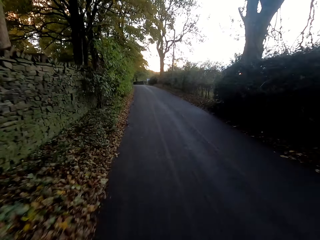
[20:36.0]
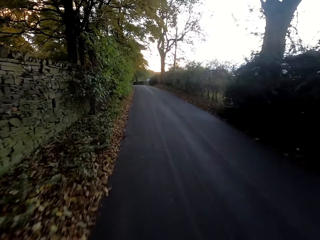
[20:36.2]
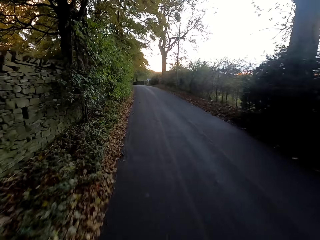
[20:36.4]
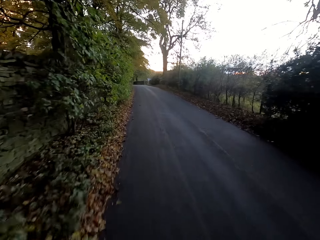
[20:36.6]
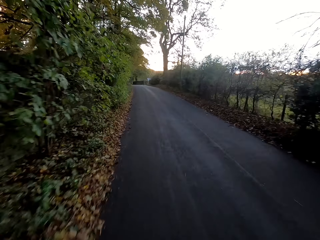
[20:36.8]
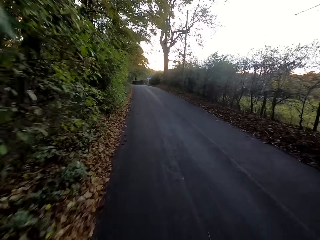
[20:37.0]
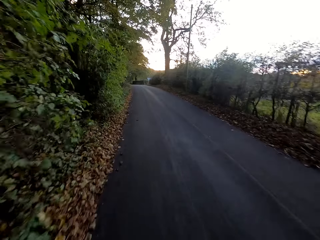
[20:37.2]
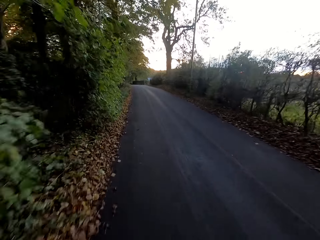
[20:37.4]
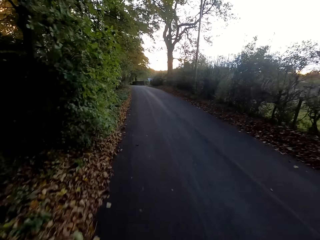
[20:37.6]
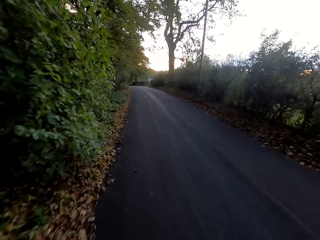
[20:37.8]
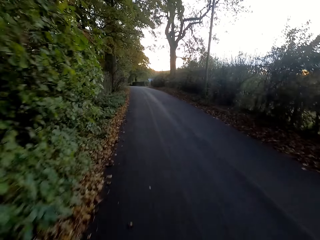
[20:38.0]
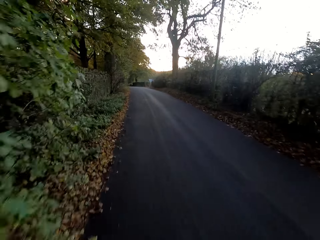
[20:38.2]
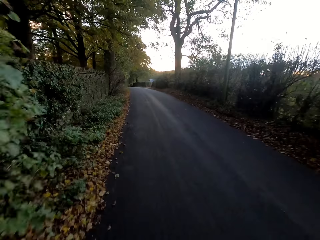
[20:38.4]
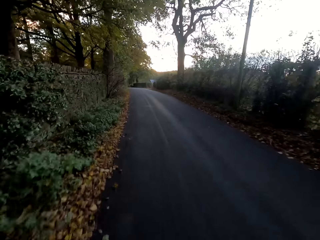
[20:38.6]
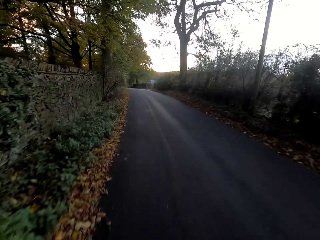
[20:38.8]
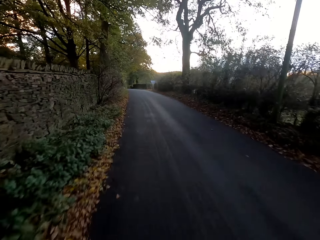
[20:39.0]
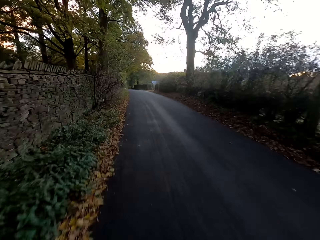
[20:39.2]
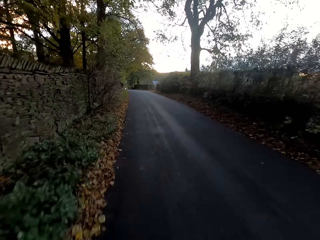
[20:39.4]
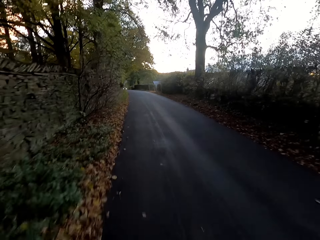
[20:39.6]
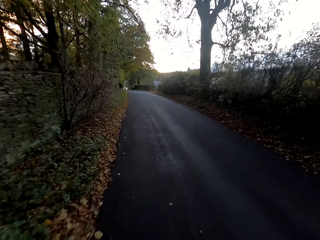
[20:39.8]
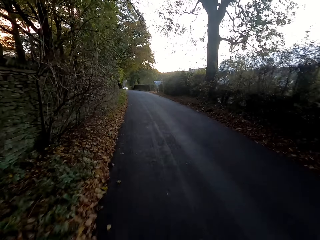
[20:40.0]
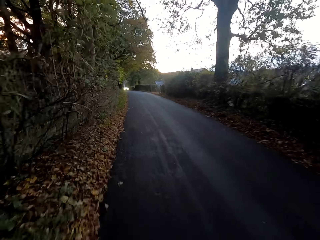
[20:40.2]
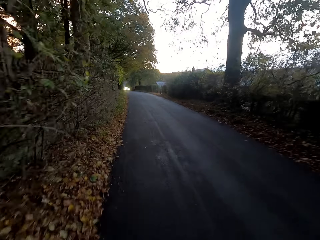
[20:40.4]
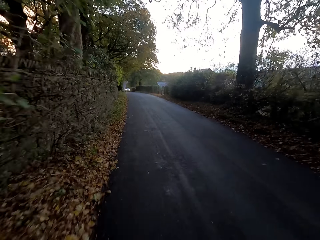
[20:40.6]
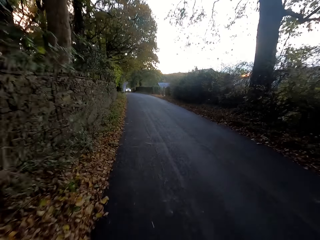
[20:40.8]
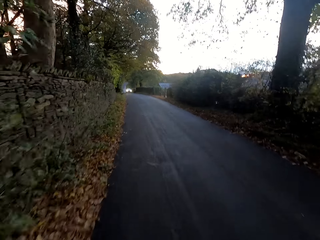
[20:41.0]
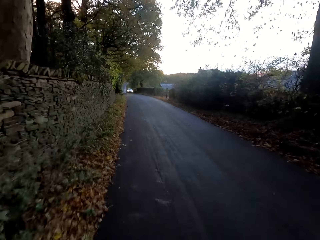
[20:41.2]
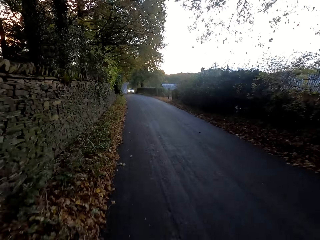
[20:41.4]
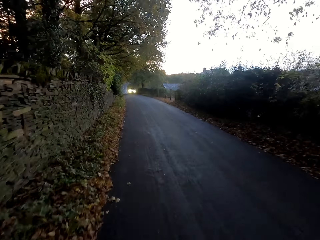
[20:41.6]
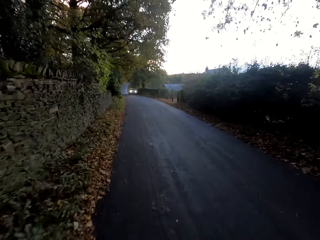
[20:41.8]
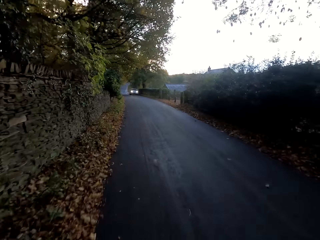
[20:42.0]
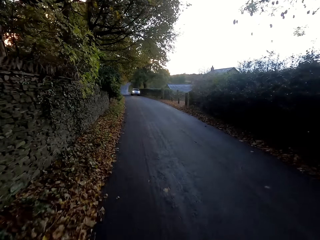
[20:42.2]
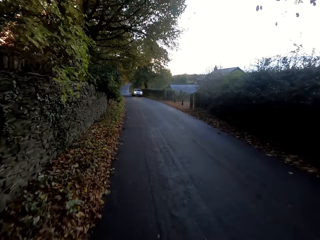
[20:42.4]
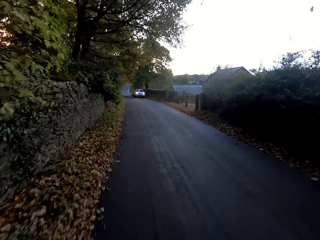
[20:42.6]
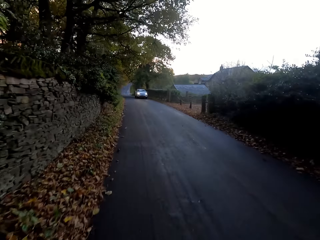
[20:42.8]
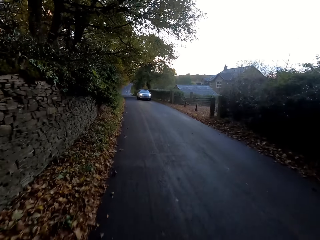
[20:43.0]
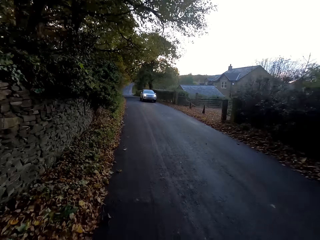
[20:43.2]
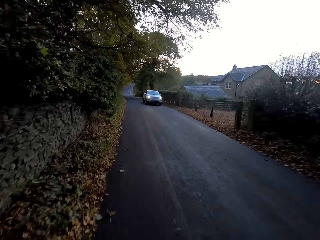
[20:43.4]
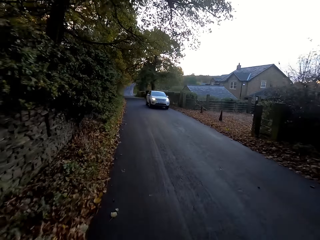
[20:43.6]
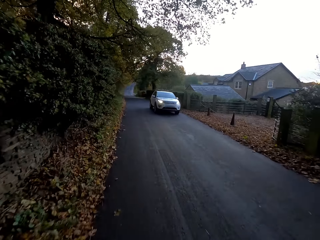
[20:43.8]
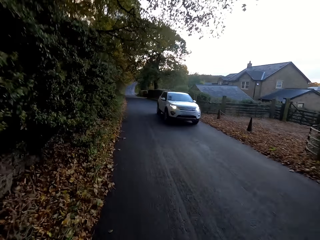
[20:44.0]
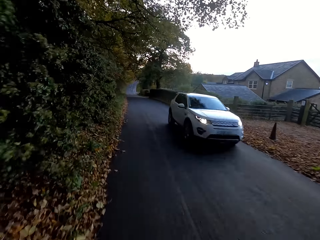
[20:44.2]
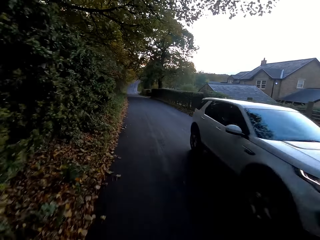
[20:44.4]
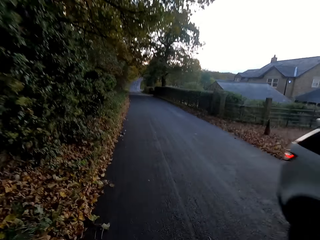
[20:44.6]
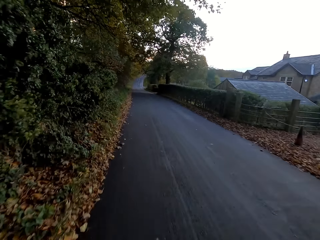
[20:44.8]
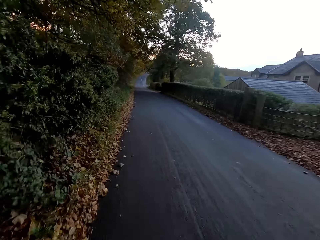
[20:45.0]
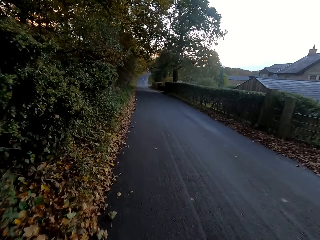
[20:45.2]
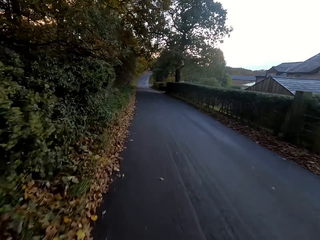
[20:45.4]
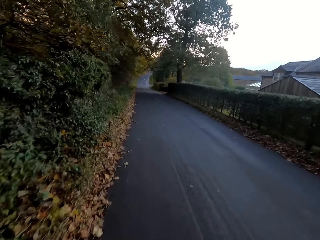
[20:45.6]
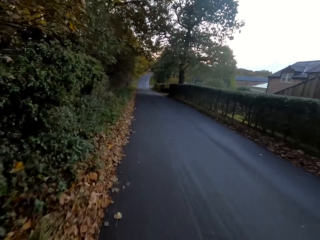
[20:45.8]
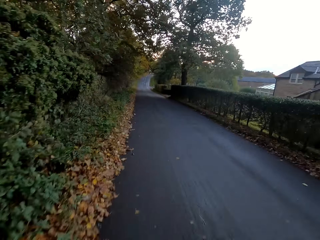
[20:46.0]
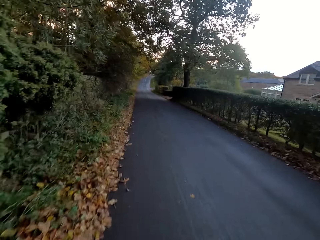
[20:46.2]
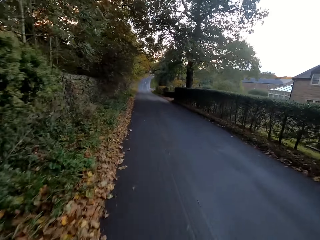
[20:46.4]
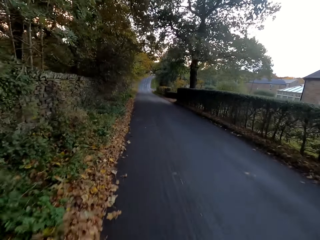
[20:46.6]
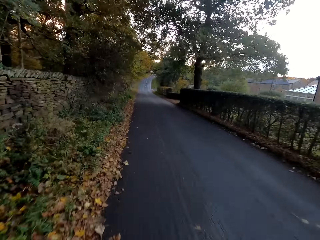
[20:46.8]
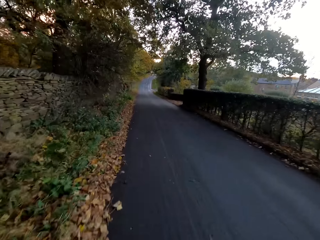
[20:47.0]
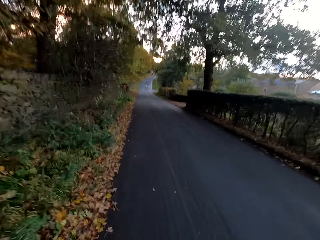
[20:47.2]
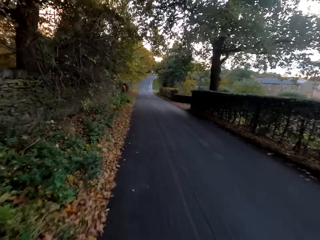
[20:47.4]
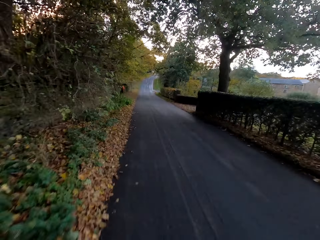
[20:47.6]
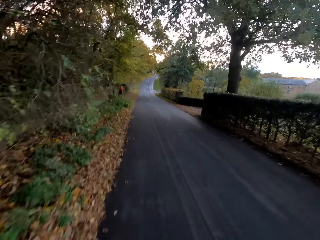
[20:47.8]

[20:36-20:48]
The camera wearer rides the bicycle past a car on the road.

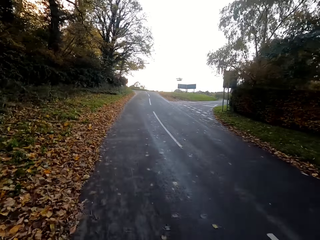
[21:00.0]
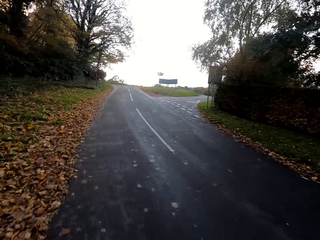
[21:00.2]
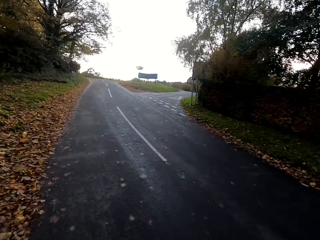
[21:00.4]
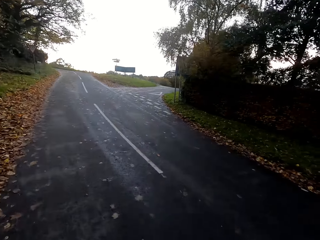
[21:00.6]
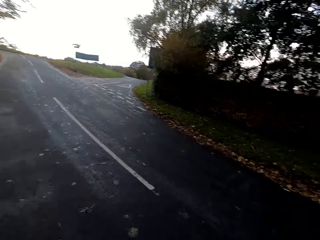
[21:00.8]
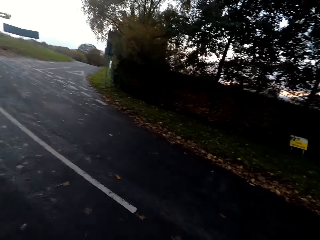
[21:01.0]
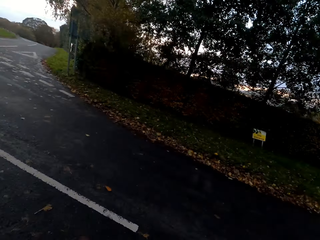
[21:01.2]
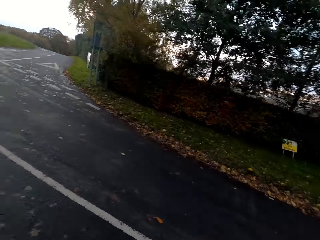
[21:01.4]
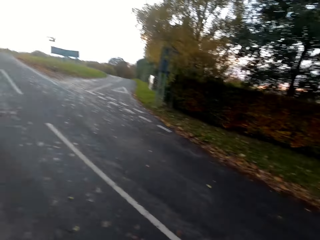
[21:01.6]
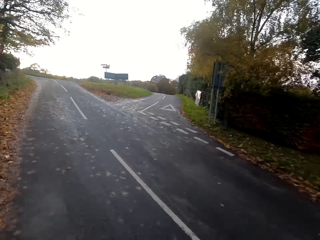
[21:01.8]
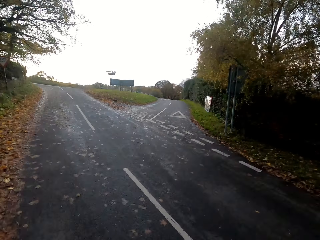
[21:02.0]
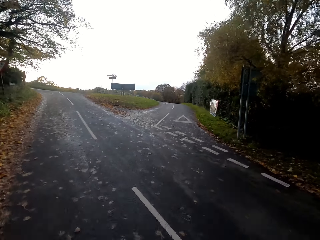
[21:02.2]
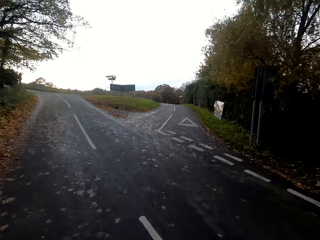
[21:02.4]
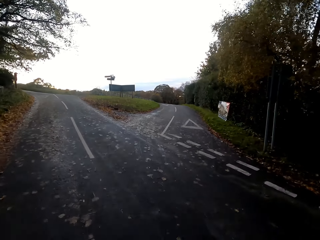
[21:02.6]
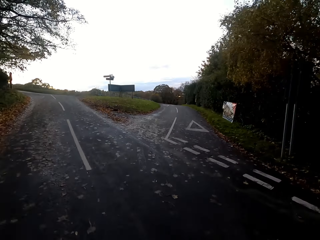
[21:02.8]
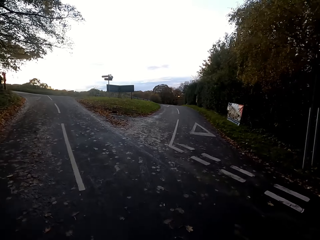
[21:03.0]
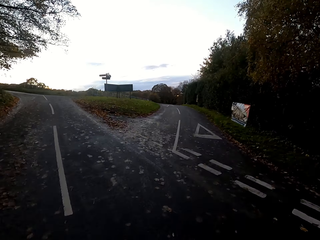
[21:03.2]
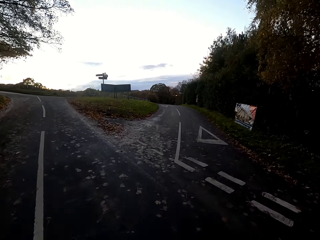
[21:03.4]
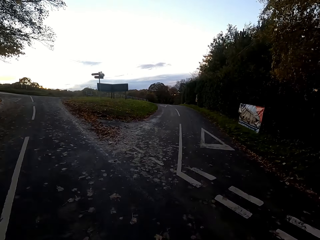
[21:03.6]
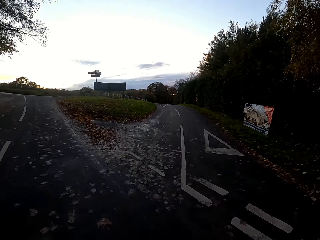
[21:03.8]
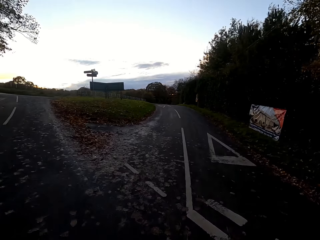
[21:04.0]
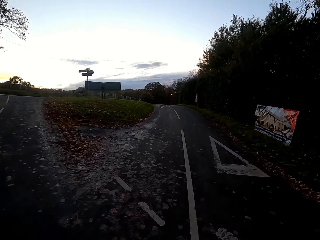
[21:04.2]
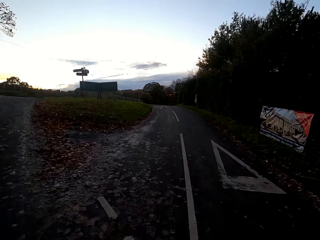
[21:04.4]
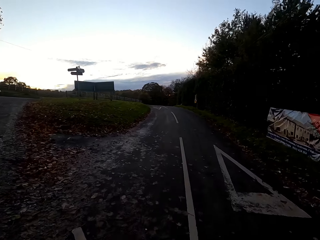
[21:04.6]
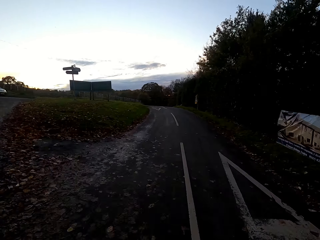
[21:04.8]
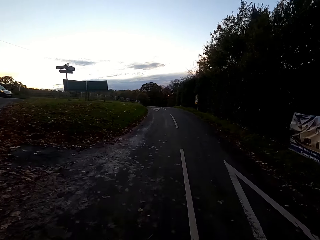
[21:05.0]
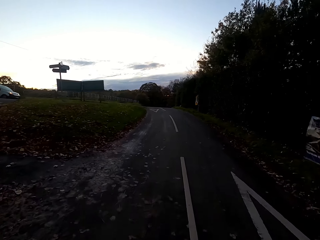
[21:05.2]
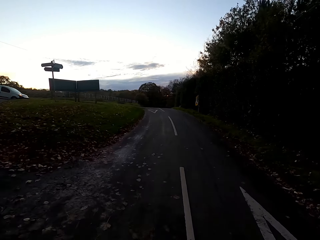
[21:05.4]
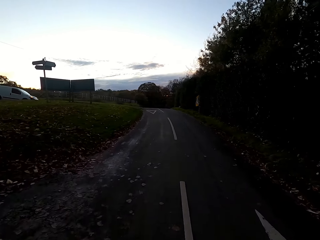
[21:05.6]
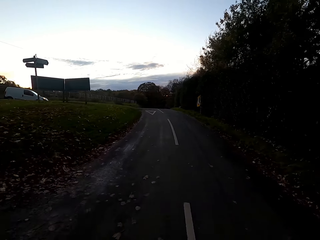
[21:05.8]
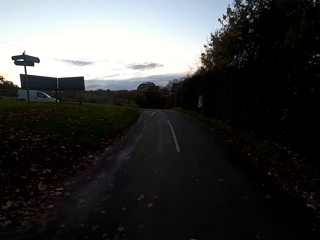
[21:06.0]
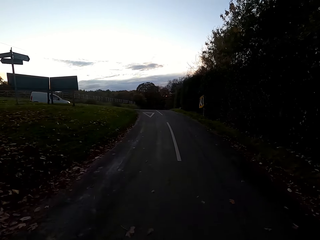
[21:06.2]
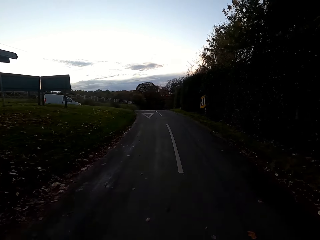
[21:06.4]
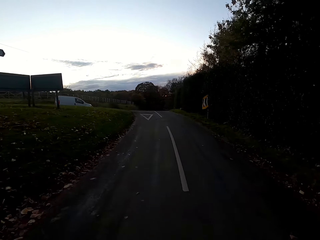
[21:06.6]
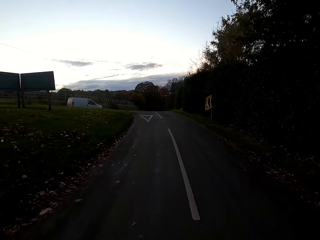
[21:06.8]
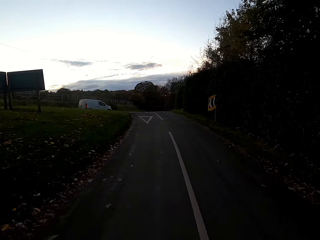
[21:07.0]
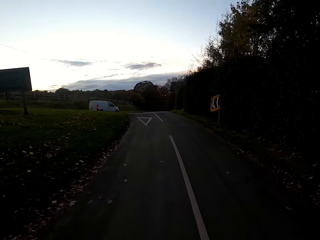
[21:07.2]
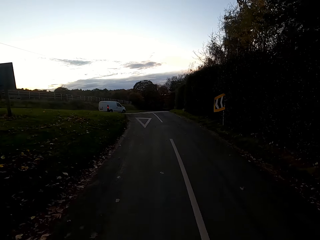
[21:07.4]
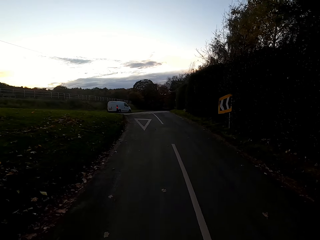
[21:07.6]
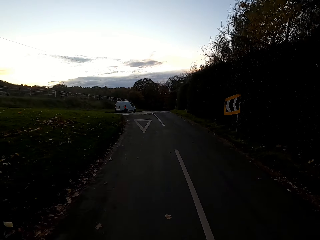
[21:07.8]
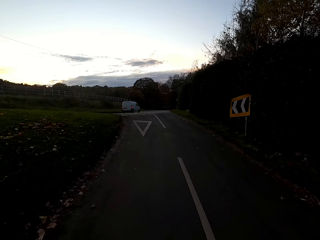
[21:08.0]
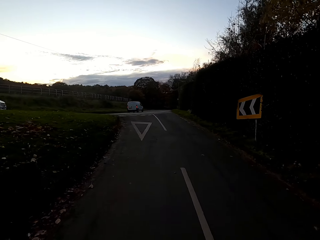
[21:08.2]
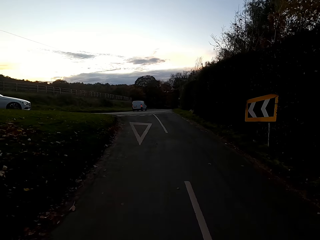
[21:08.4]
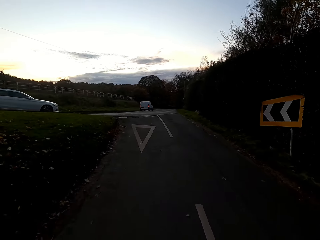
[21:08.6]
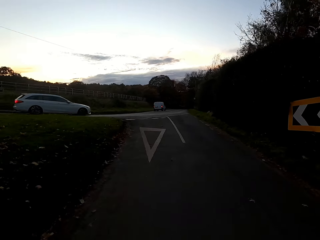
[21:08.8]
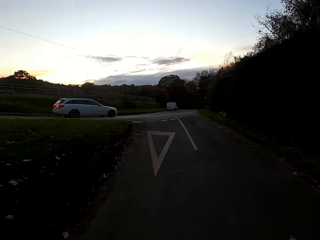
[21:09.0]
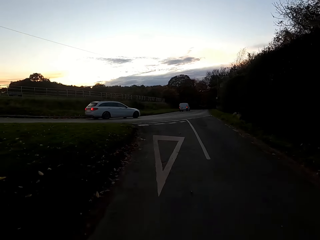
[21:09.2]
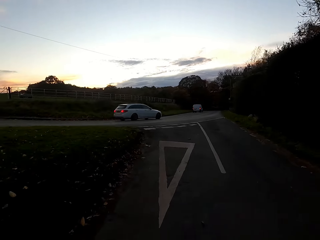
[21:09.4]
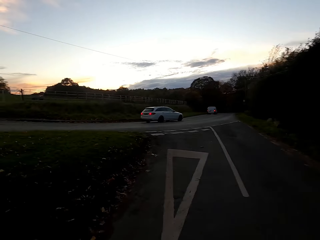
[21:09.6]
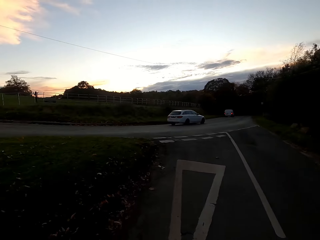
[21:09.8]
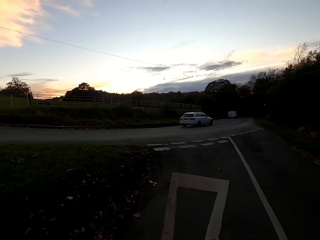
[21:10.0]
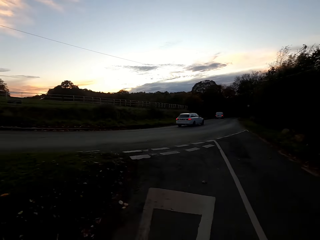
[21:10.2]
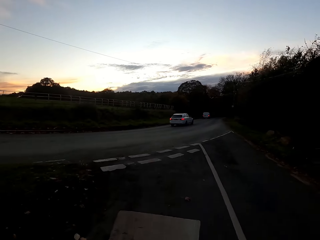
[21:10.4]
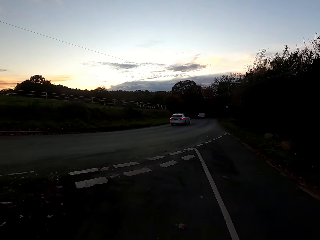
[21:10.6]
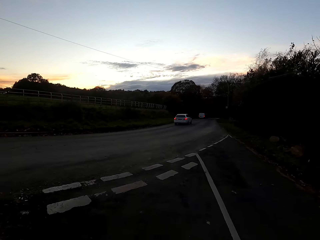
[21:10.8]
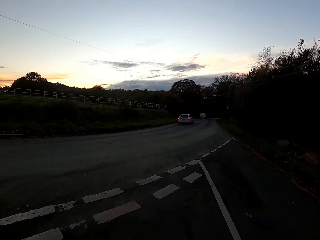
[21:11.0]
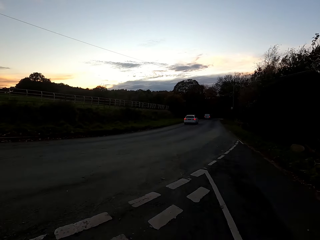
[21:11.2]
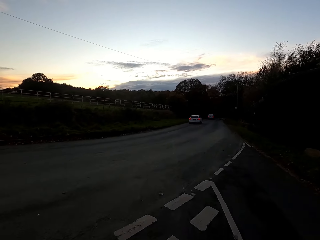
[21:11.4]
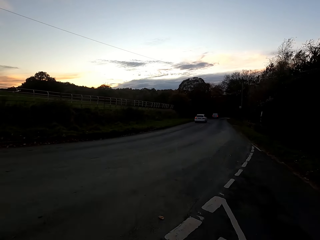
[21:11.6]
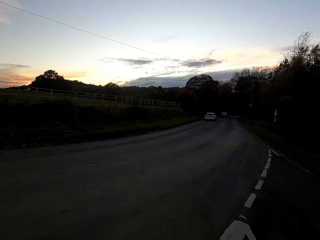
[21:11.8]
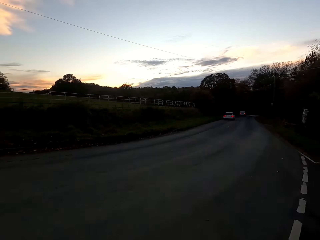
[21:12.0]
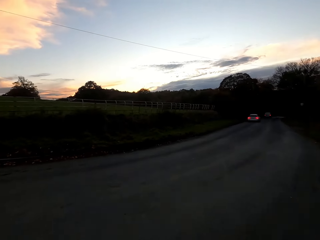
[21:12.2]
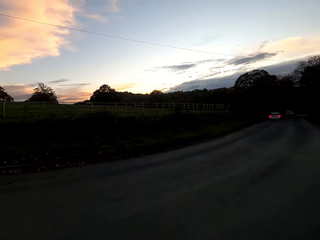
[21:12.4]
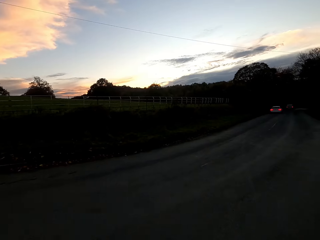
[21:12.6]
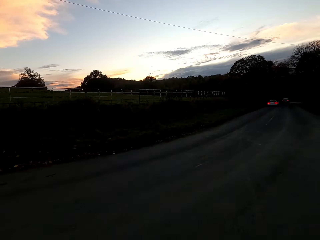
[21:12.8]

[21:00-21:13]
The camera wearer slows down the bicycle on the road. They turn the bicycle to a road on the right. They ride the bicycle on the road. They turn the bicycle to a road on the left.
